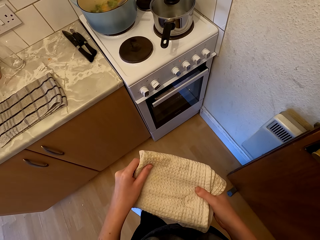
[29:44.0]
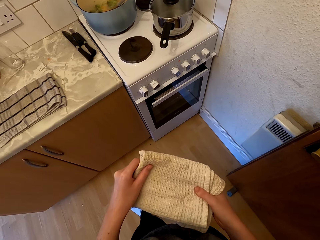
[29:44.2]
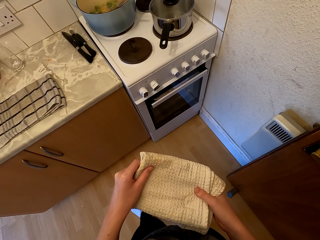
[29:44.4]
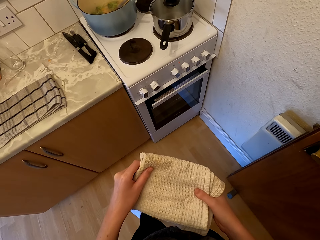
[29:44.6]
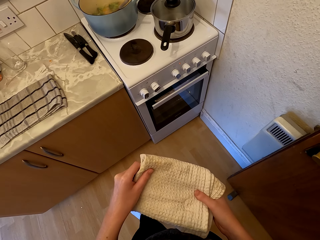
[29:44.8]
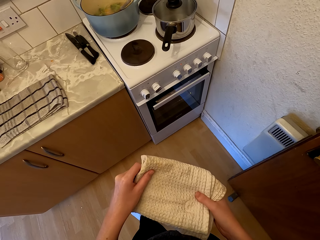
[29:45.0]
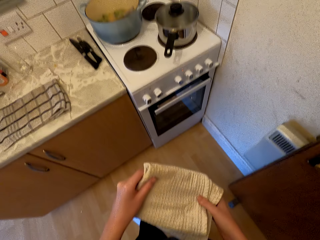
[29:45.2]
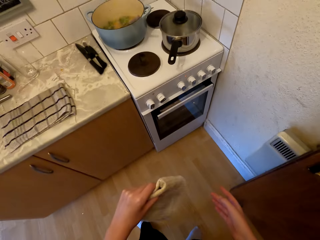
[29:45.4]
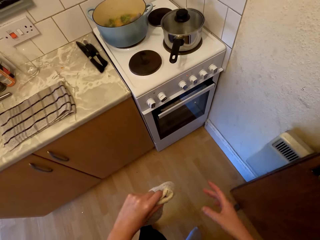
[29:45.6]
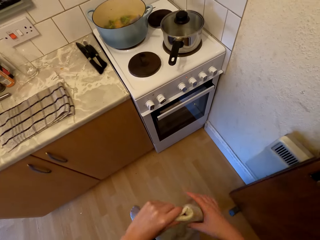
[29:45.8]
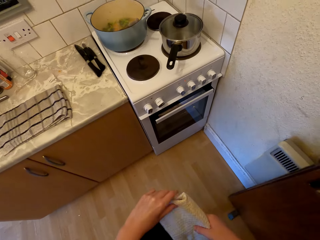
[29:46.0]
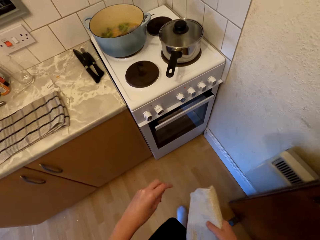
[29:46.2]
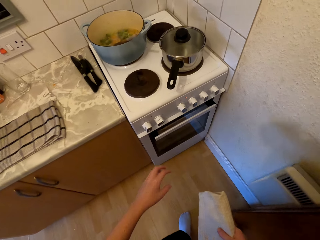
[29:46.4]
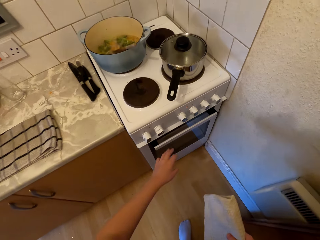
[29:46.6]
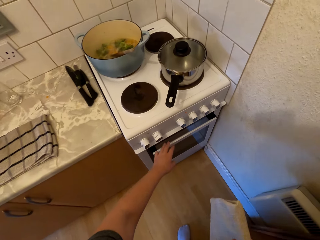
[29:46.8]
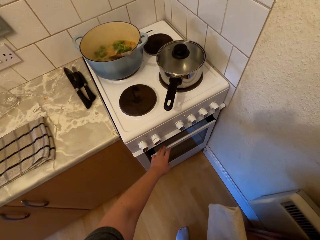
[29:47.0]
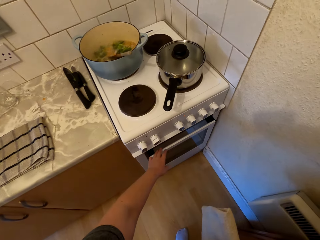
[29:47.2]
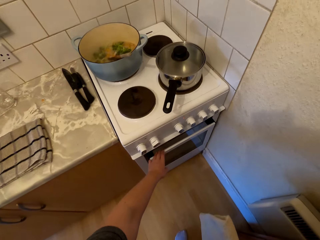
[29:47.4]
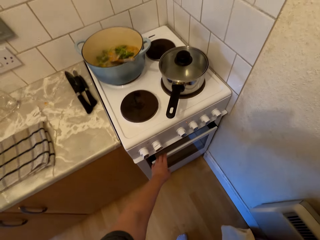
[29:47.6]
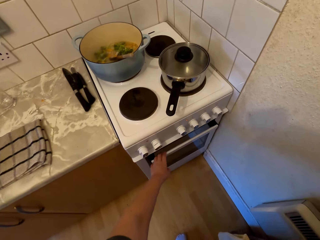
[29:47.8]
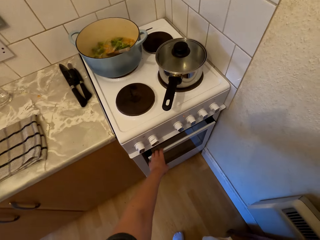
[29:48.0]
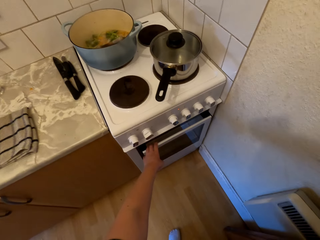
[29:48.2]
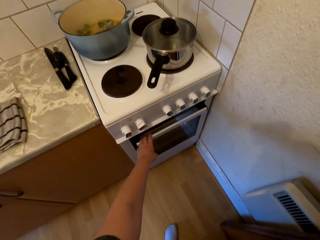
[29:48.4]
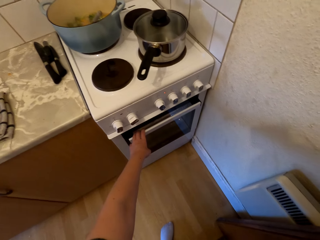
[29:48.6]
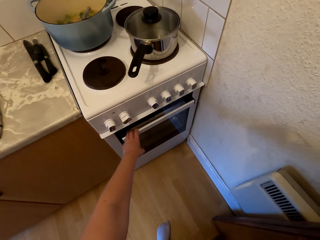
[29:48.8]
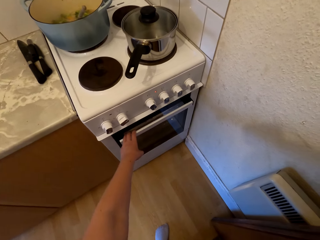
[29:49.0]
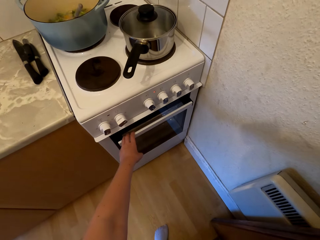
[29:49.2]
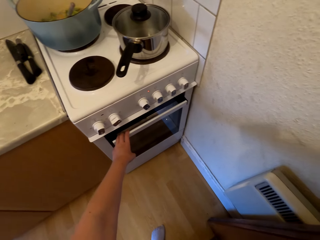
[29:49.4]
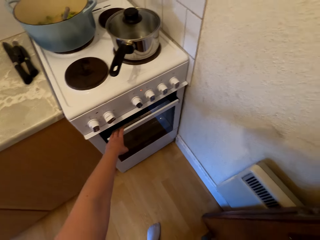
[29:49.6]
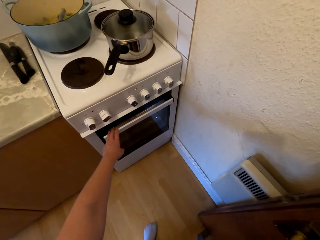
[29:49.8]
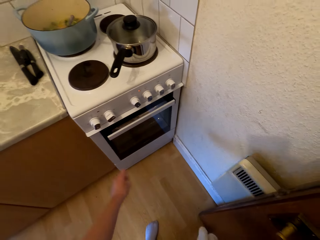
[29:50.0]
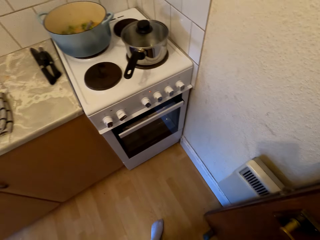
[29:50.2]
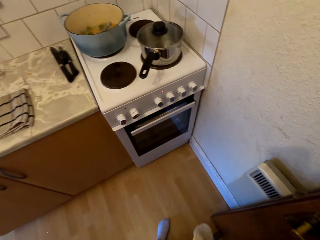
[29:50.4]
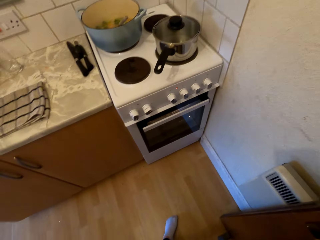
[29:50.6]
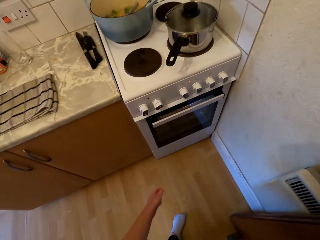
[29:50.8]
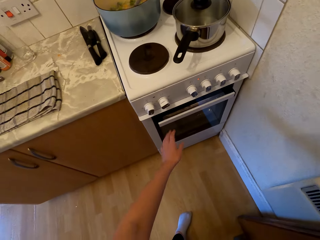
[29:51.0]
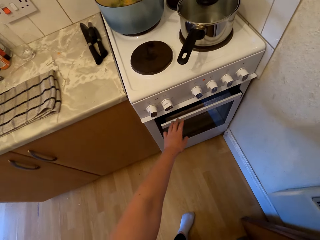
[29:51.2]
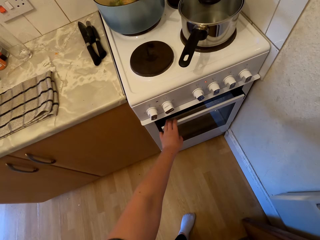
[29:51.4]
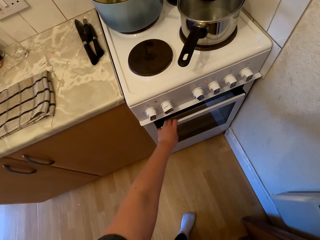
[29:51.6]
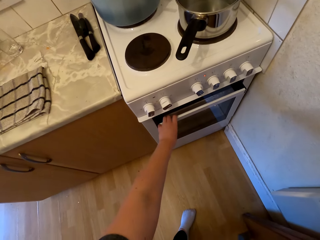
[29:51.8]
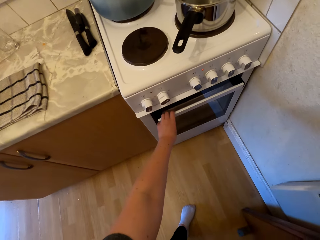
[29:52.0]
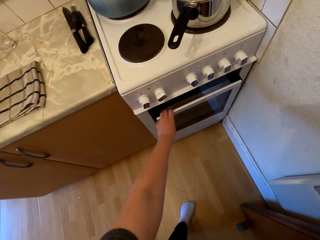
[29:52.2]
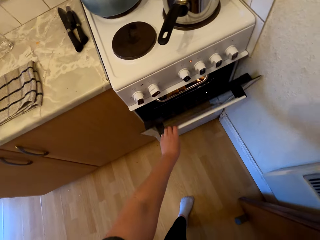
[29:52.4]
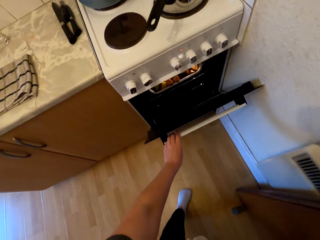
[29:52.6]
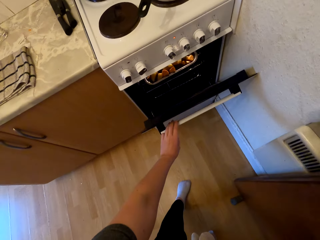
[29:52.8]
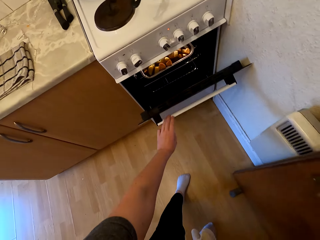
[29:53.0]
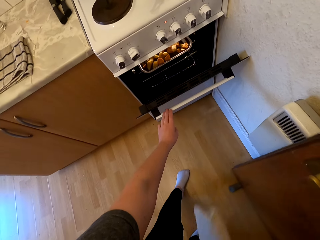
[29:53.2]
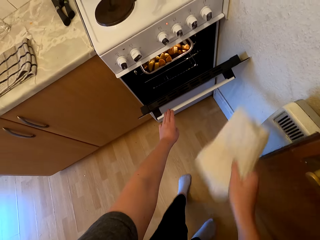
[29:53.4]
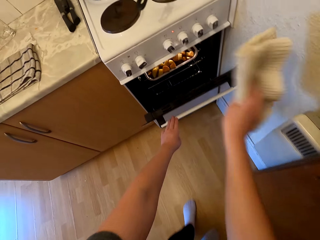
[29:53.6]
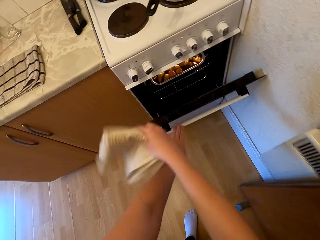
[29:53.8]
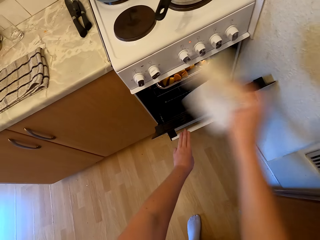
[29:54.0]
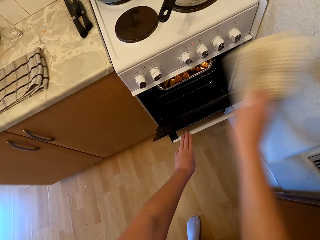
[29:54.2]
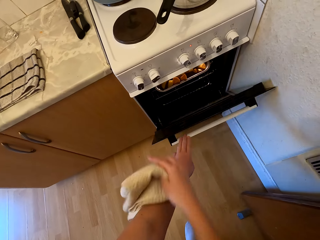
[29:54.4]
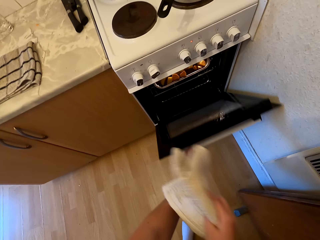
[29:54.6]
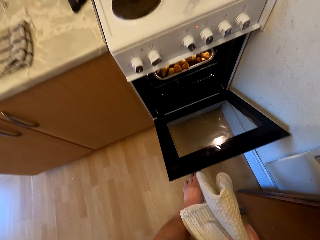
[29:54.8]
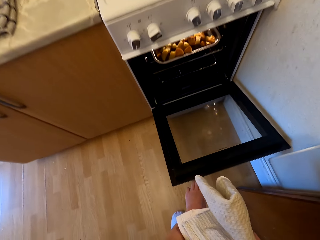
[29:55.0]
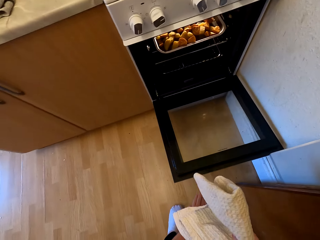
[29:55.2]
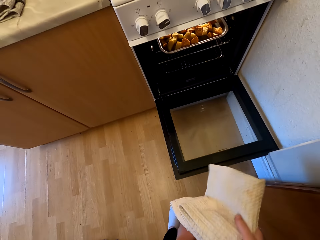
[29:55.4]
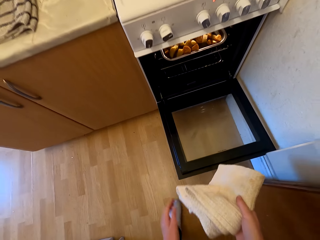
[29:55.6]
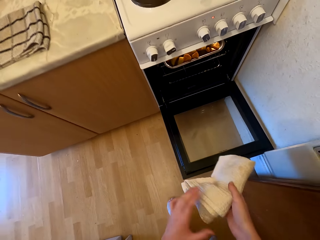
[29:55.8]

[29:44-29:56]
The camera wearer stops folding the kitchen towel. She holds the kitchen towel with her right hand. She pulls the oven door. She talks to a man and touches the cooker. She withdraws her hand from the oven door, holds the handle of the oven, and pulls the oven door. She opens the cooker. She moves the kitchen towel.

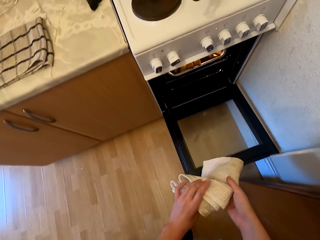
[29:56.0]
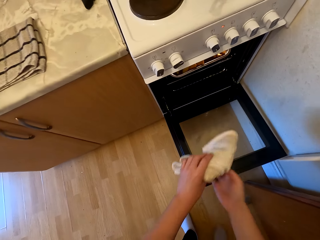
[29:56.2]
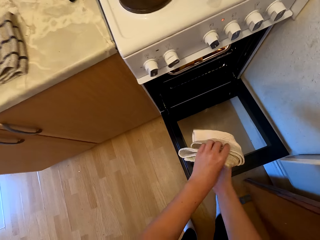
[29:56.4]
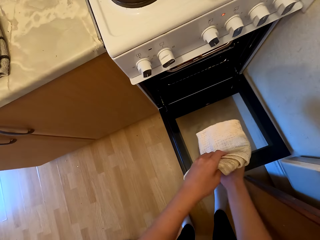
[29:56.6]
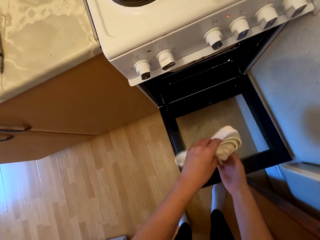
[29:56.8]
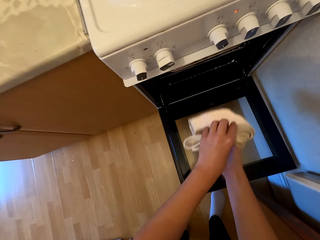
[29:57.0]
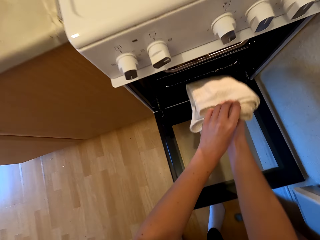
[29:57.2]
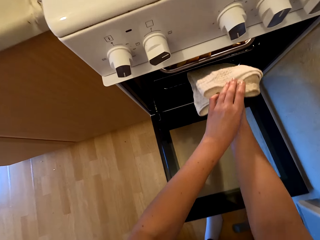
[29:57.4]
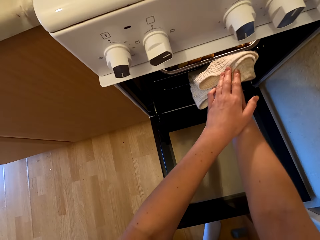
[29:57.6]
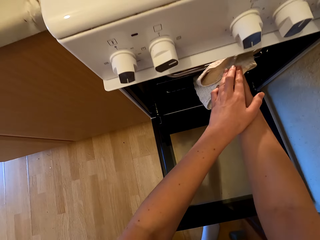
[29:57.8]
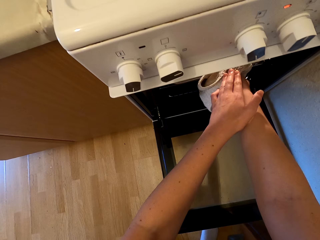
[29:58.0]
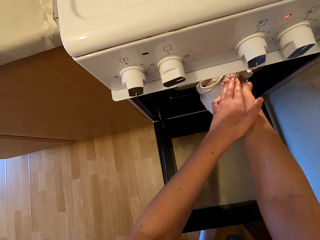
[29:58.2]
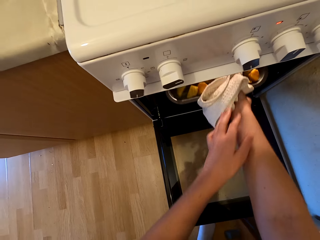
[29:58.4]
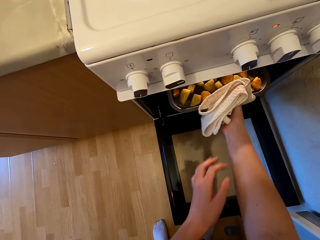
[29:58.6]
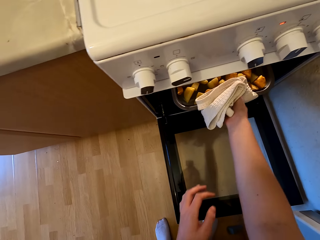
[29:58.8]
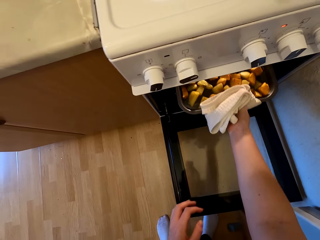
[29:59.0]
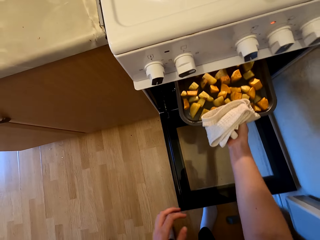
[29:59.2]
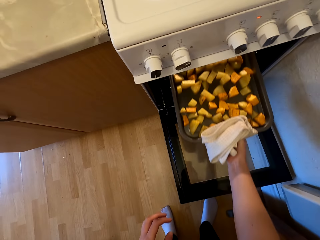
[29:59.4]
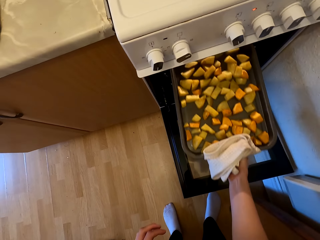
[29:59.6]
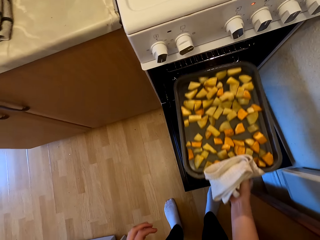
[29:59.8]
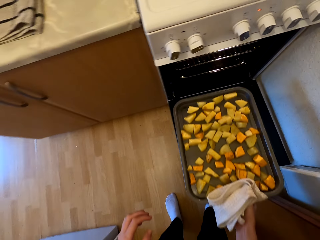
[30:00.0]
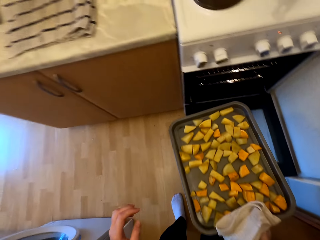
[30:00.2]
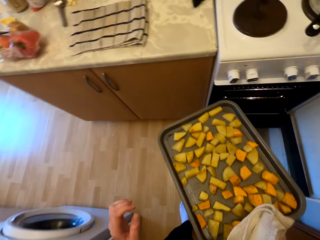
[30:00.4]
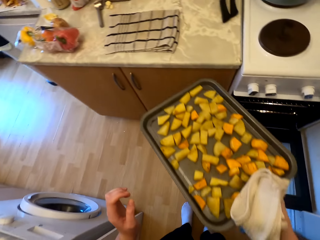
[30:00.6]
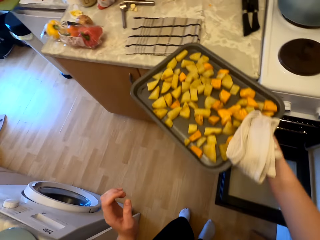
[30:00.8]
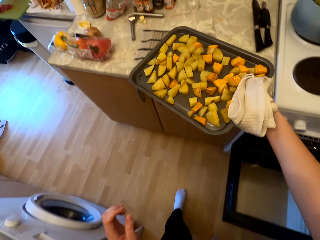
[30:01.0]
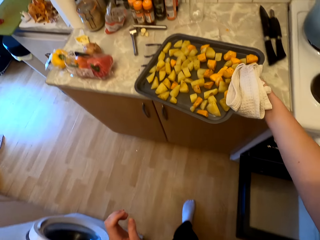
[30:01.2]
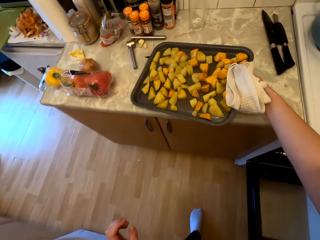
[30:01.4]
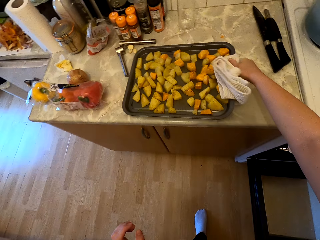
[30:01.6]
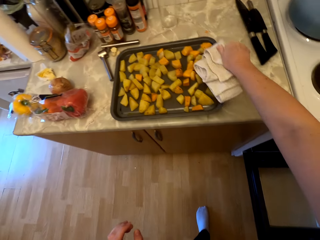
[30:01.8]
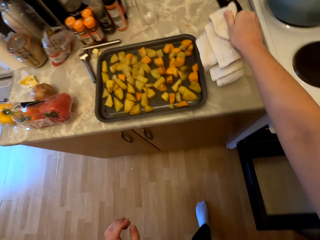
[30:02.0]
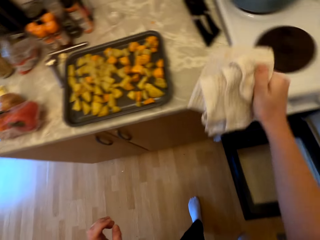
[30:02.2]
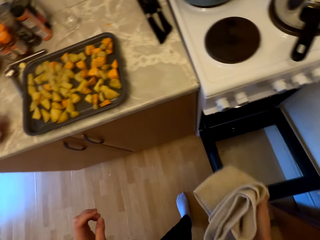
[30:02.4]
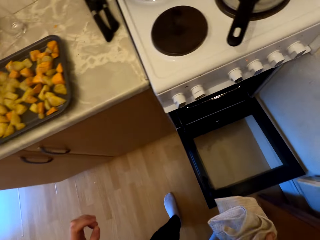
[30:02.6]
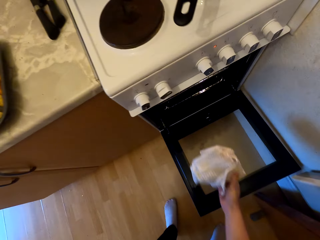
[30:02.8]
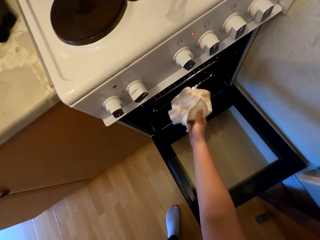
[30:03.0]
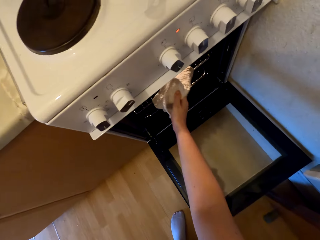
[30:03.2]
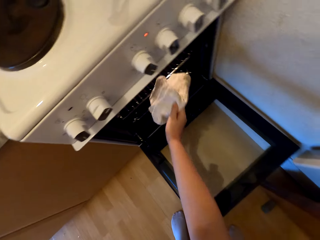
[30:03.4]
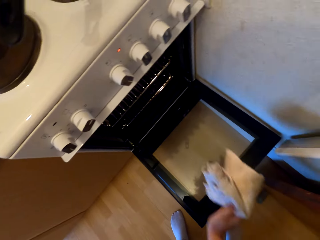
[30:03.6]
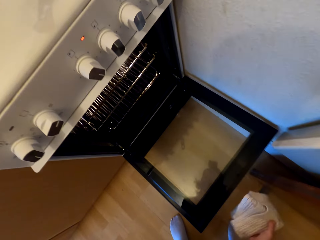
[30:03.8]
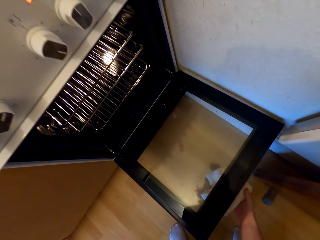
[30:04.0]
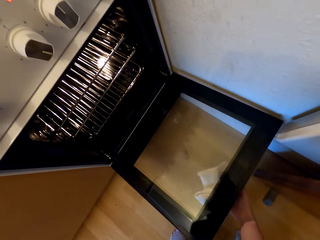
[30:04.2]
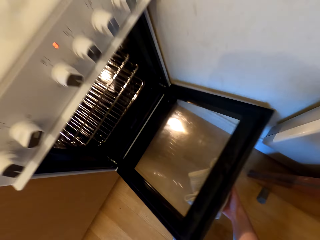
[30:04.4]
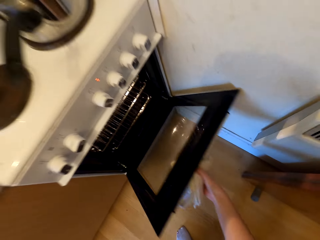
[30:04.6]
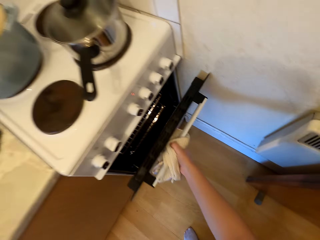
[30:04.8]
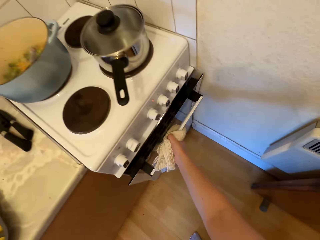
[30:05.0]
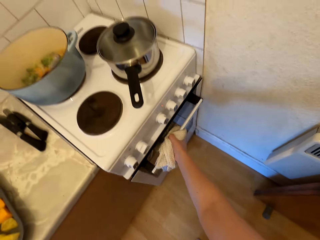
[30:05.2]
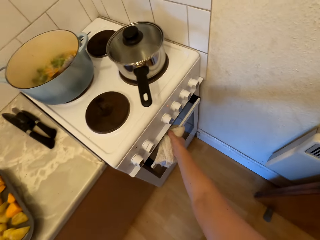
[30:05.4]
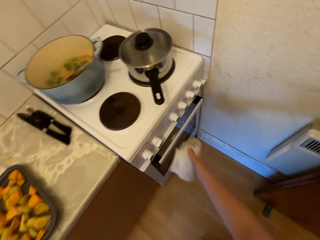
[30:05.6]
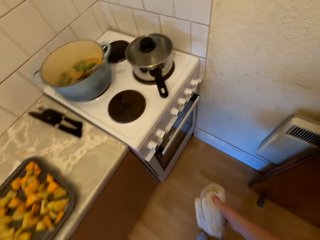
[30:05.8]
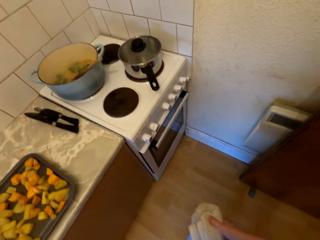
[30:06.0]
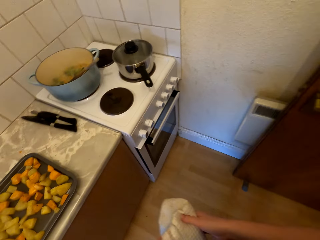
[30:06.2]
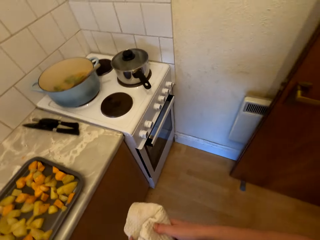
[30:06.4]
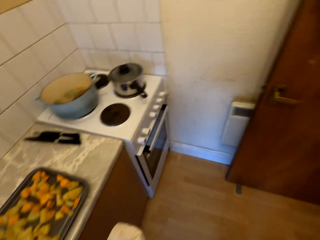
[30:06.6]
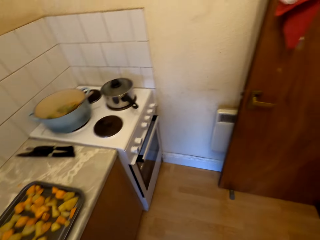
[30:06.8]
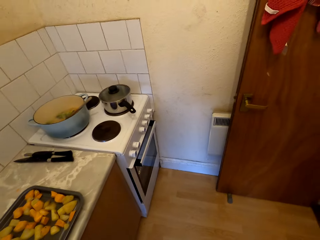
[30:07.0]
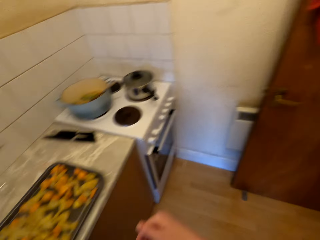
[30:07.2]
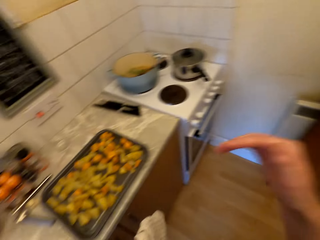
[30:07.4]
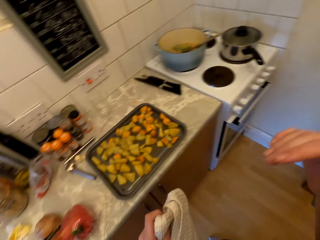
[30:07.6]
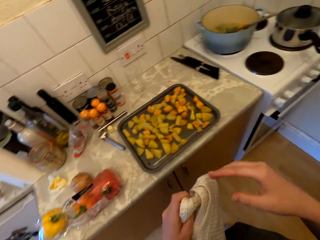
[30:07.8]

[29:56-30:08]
The camera wearer bends. She holds the kitchen towel with both hands. She removes a tray of fried potatoes on the cooker. She places the tray on the kitchen towel on the cabinet. She moves the kitchen towel in the oven. She touches the cooker. She closes the oven. She holds the kitchen towel in her left hand.
